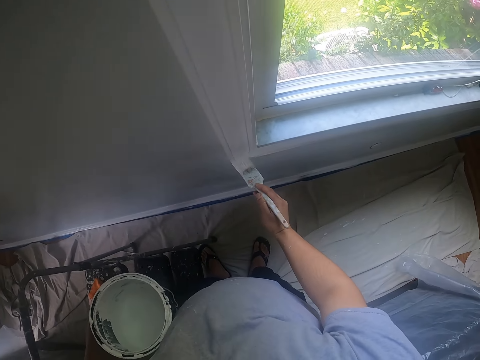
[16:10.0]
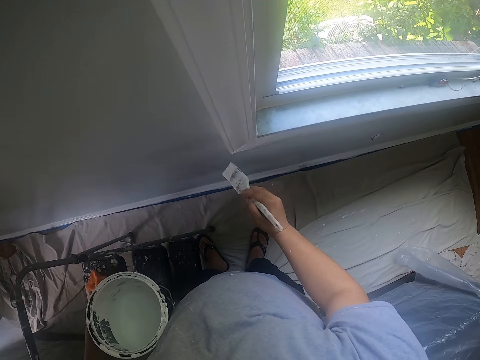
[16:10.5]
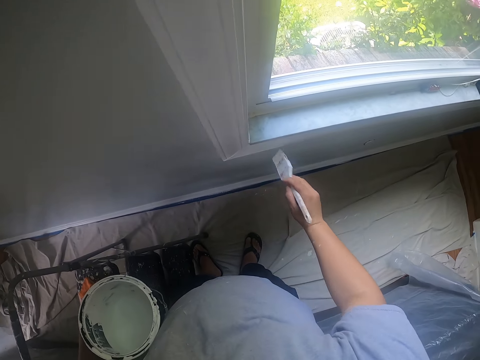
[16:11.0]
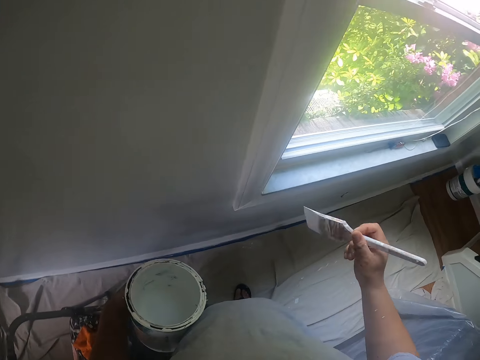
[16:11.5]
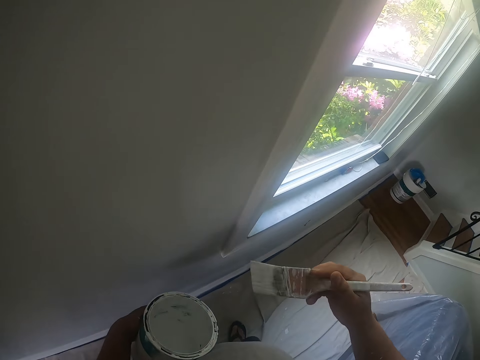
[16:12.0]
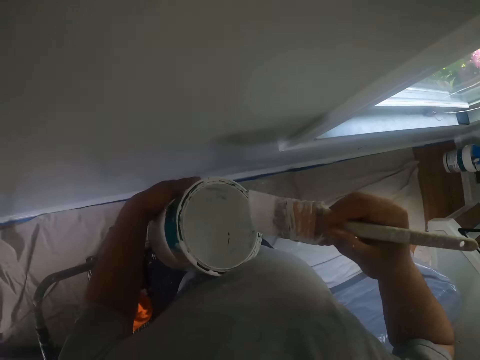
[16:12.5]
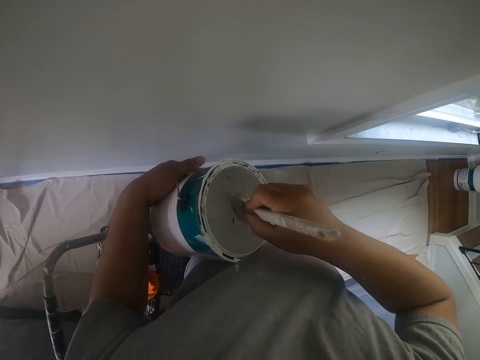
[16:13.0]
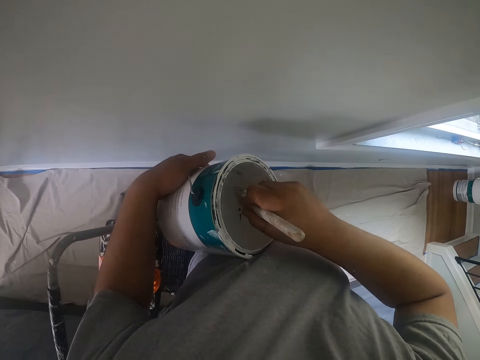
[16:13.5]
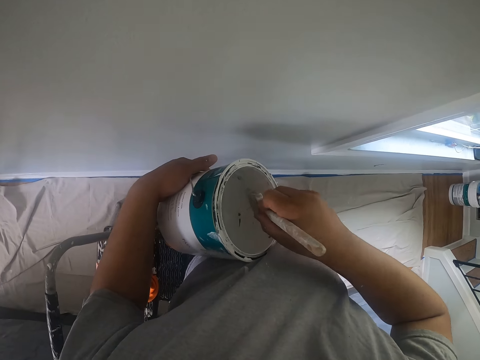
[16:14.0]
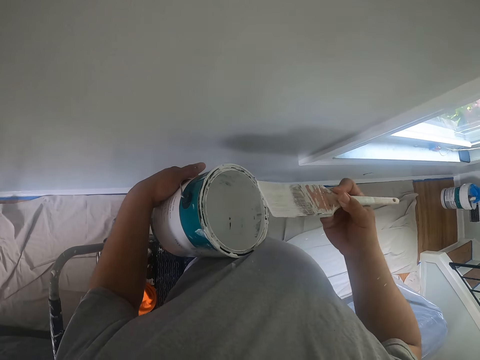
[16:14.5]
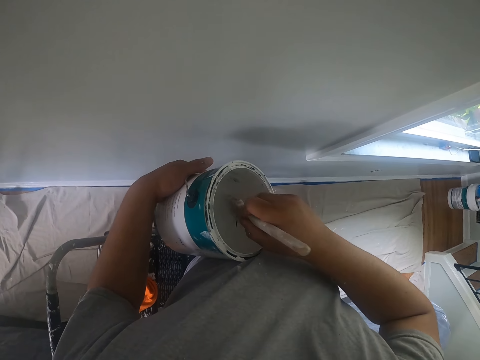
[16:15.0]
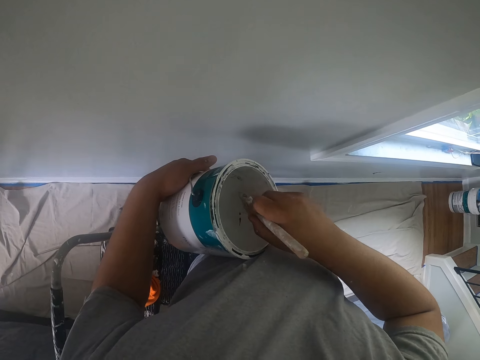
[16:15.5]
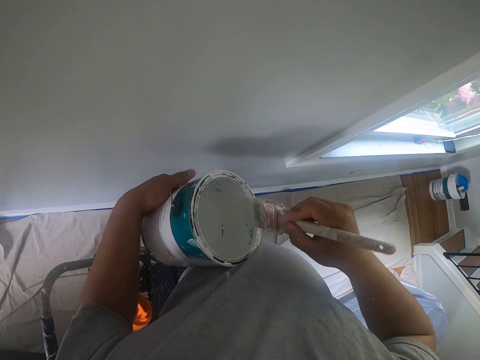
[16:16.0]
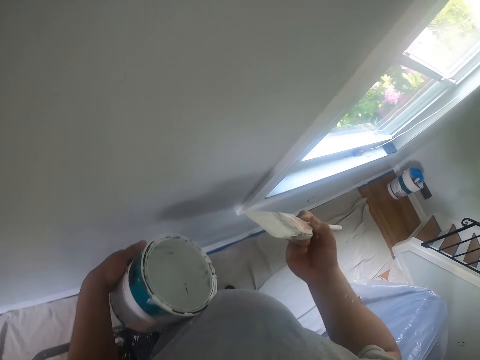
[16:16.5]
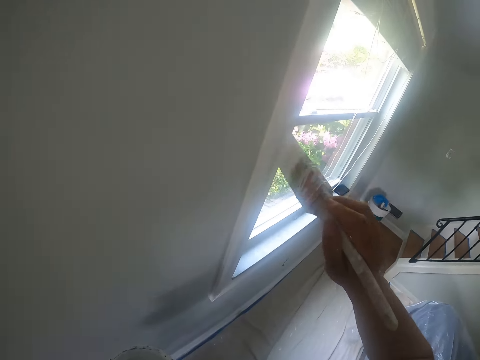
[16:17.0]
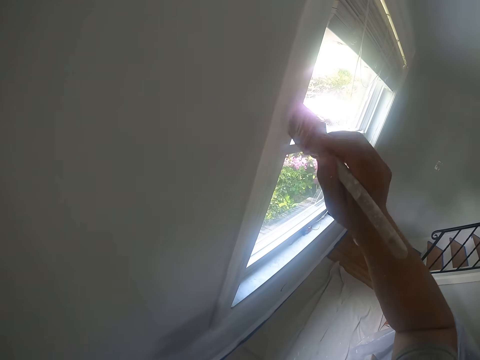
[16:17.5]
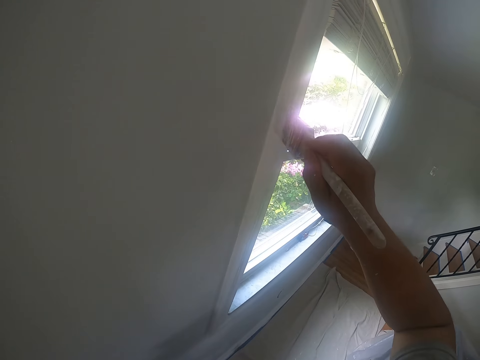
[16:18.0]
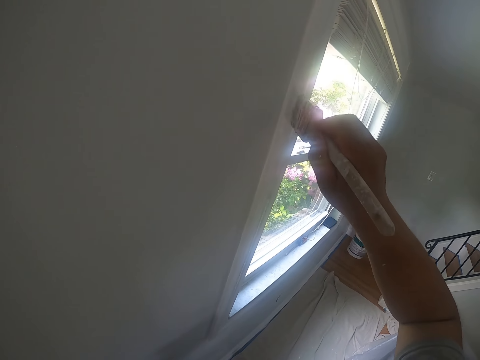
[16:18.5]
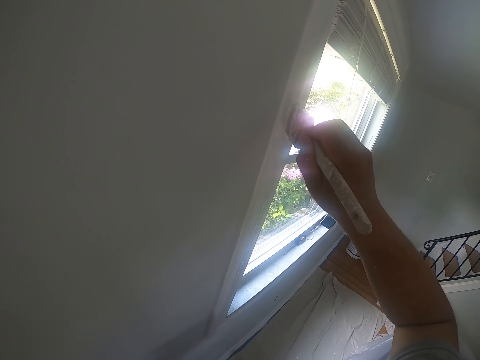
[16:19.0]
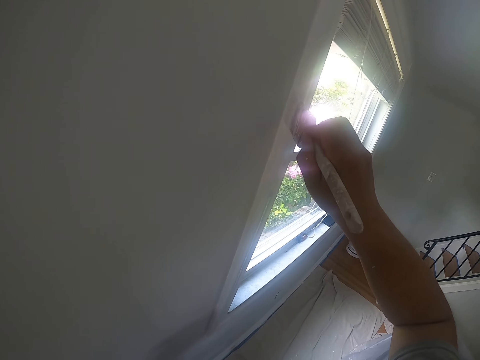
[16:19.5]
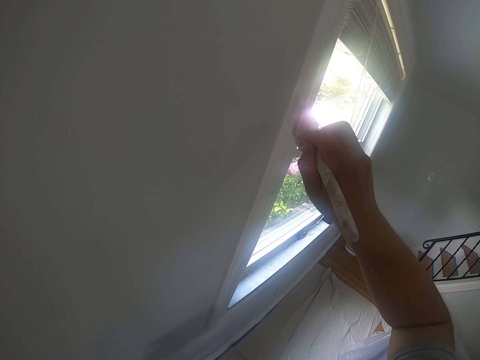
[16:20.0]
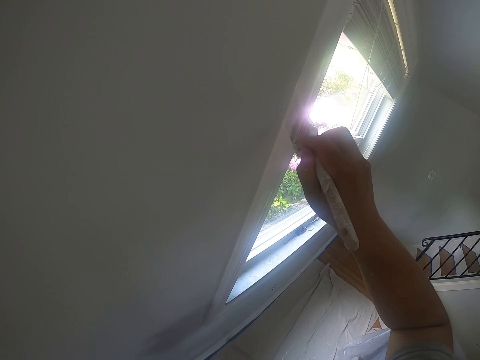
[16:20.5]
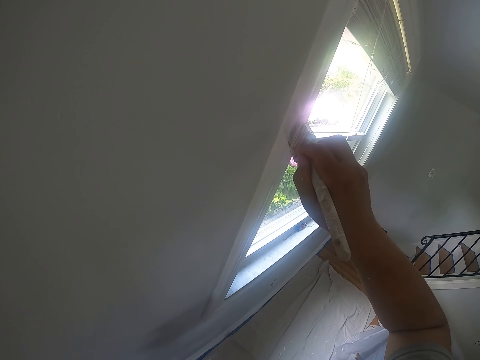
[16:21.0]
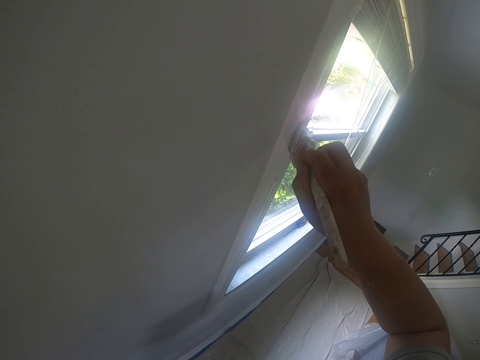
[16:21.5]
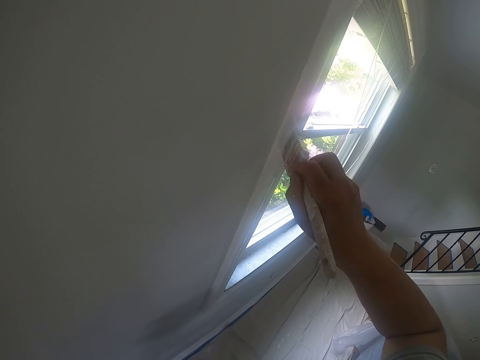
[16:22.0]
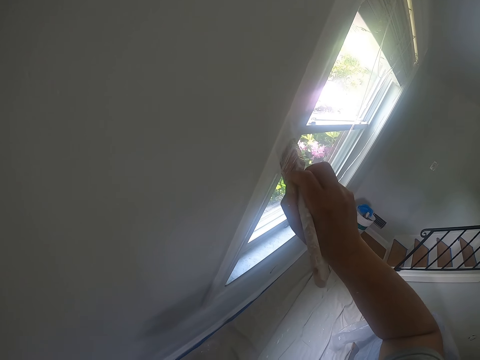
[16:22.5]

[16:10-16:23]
The camera wearer dips the paintbrush into the can of paint with his right hand. He cleans off paint on the paintbrush with the edge of the can. He paints the window frame with the paintbrush in his right hand.

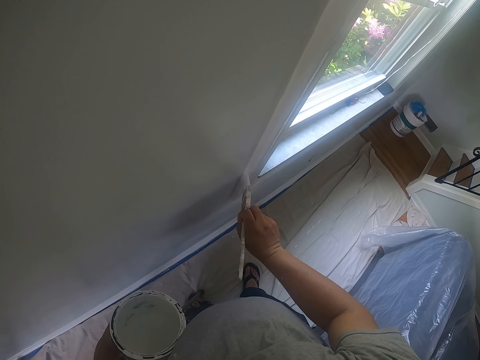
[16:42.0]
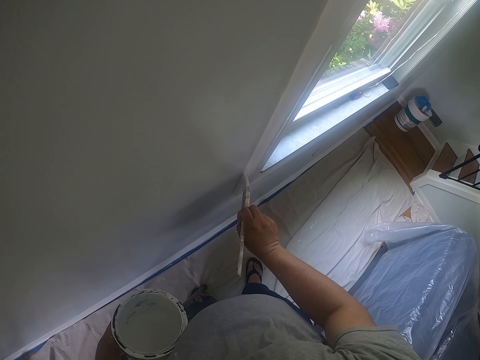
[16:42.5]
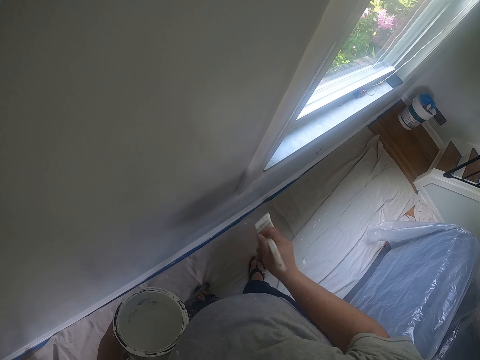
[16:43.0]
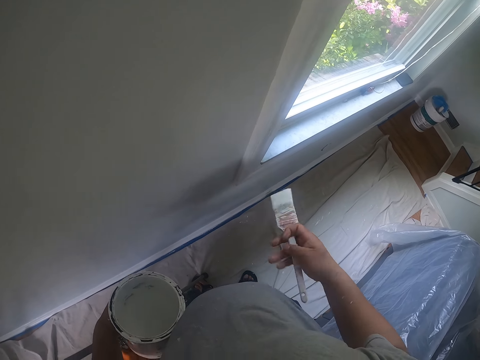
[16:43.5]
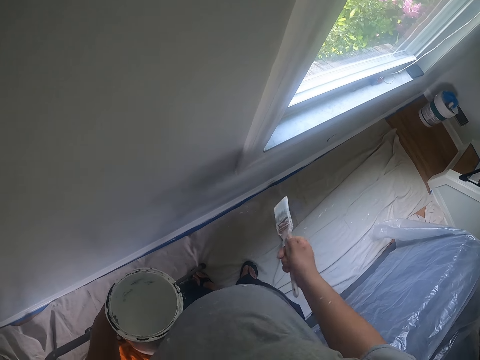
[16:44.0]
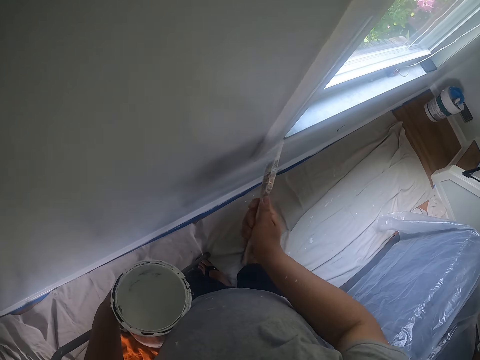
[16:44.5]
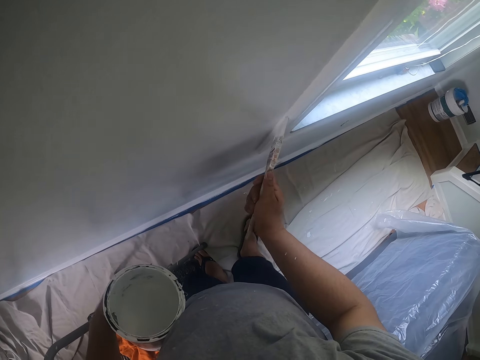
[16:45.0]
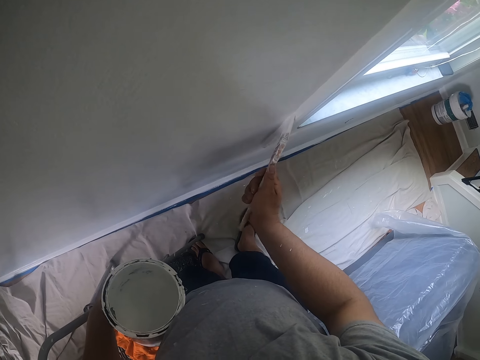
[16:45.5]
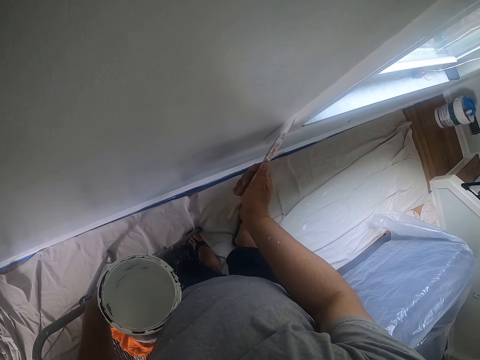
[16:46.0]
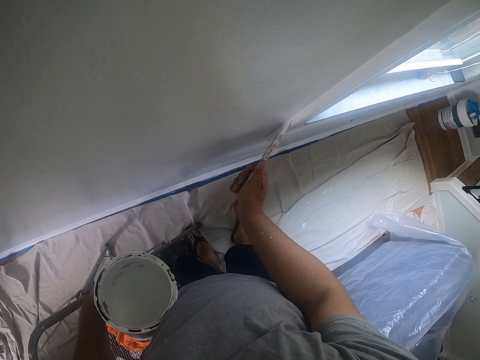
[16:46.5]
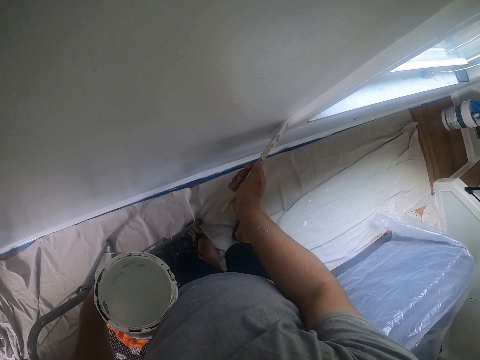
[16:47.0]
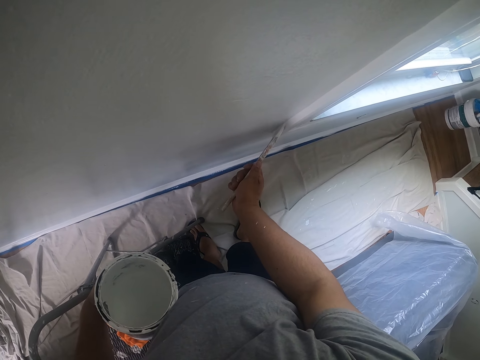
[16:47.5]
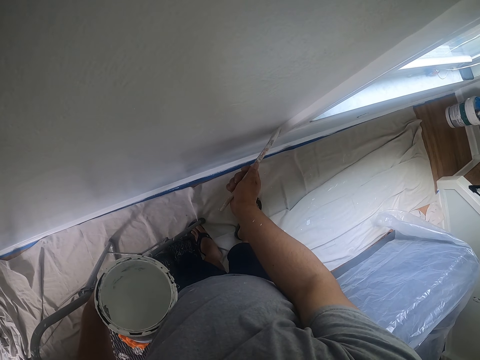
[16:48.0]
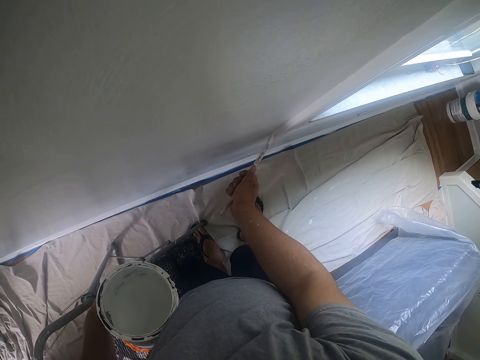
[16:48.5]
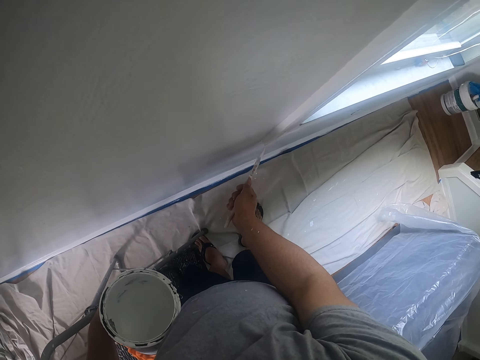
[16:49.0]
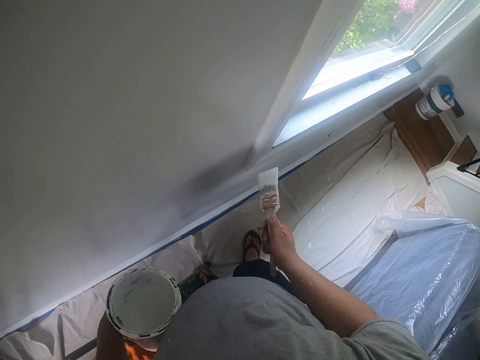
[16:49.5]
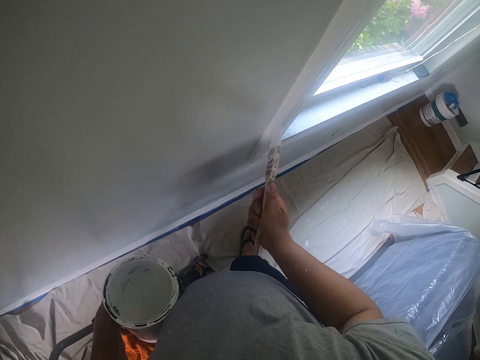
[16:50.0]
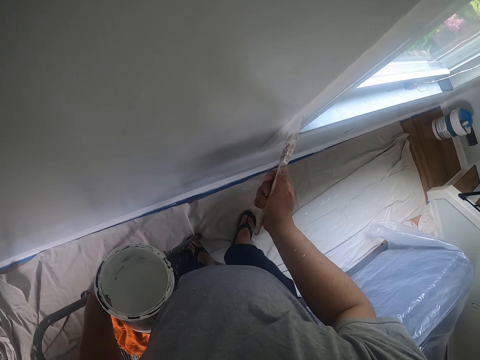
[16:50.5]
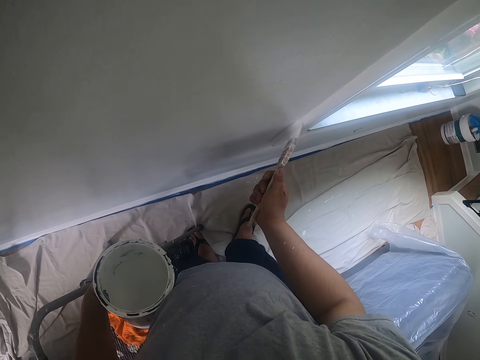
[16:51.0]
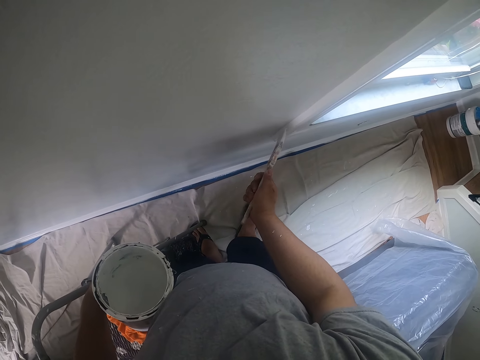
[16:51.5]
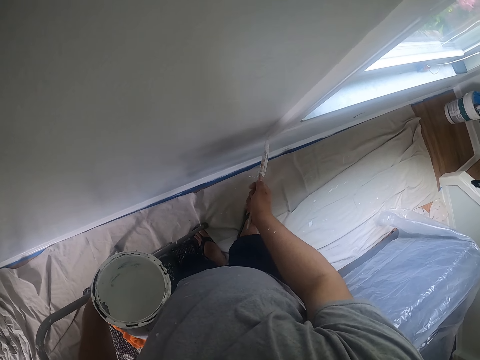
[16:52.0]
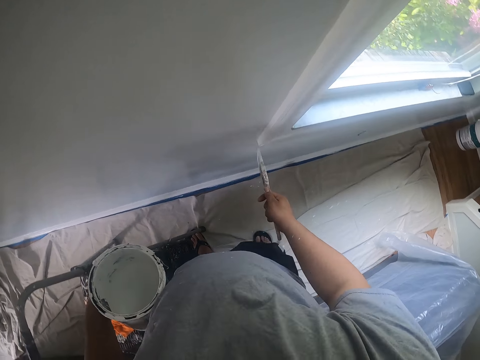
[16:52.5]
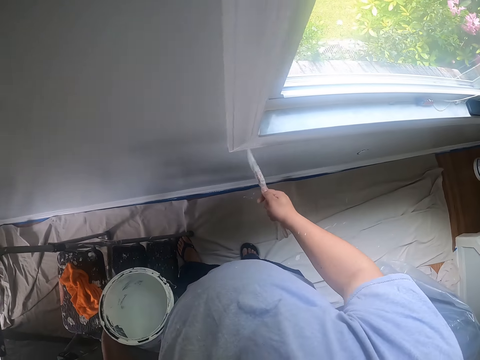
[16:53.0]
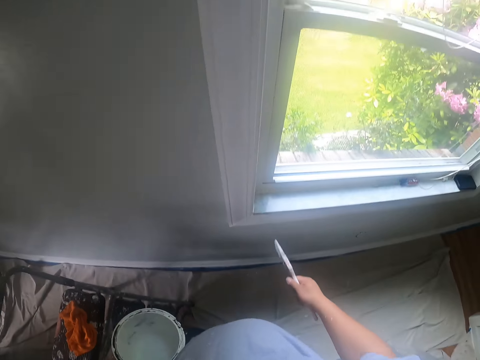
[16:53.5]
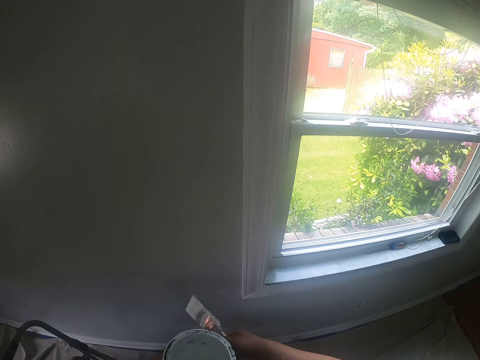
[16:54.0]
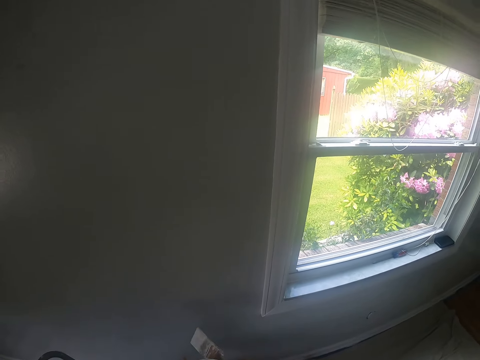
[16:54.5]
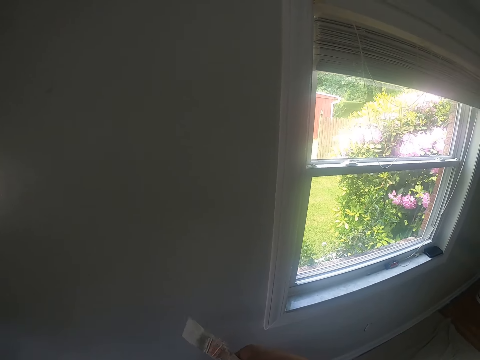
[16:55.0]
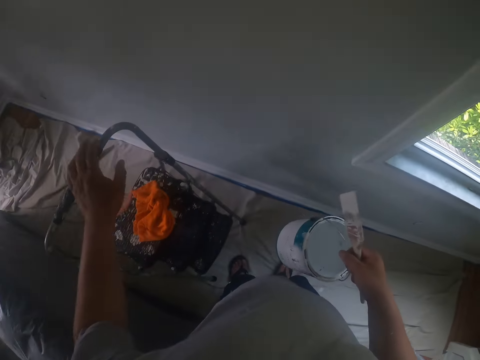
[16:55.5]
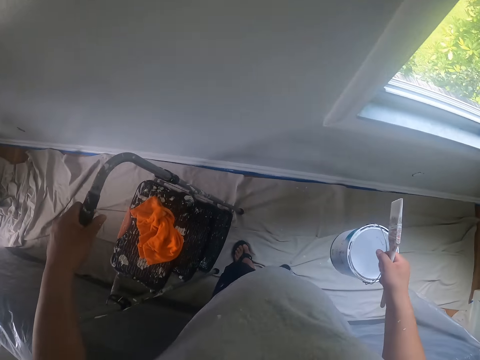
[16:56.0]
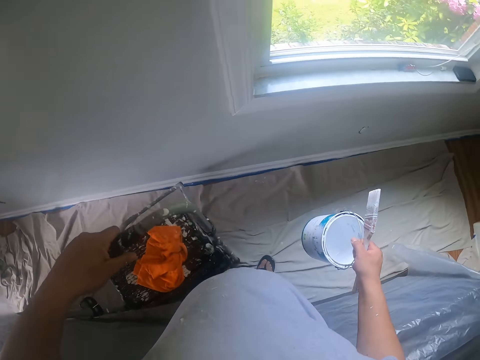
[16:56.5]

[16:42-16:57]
The camera wearer turns the paintbrush with his right hand. He paints the window architrave. He holds the paint can with his right hand. He passes the can of paint from his left hand to his right hand. He picks up the step ladder with his left hand.
